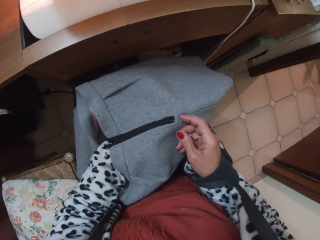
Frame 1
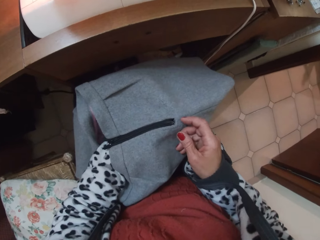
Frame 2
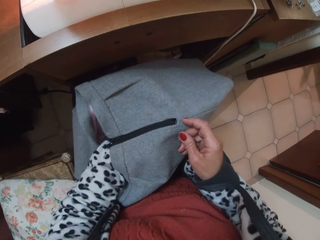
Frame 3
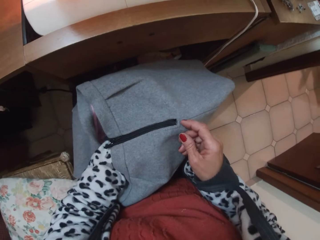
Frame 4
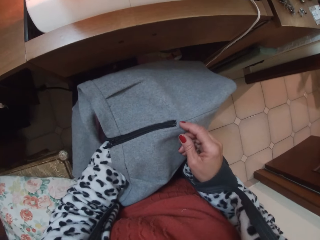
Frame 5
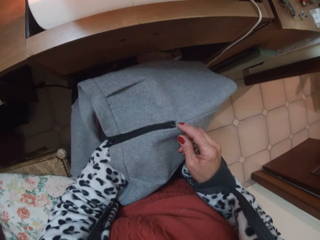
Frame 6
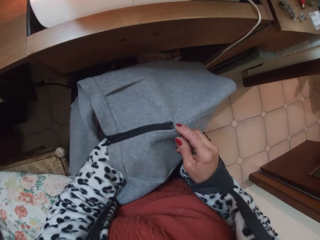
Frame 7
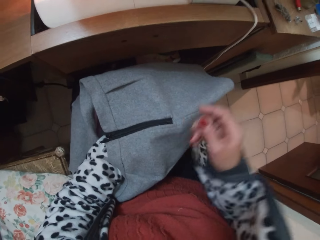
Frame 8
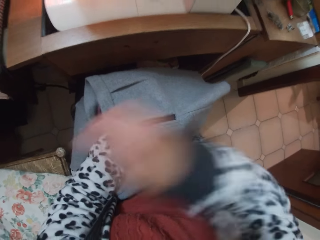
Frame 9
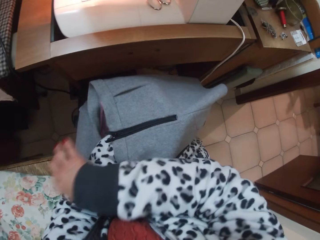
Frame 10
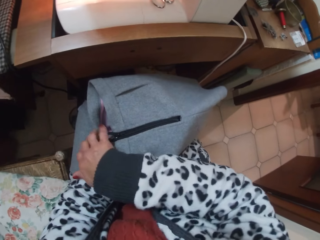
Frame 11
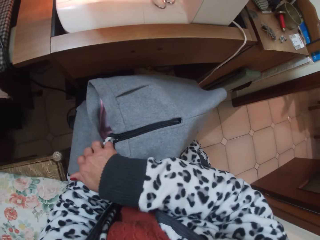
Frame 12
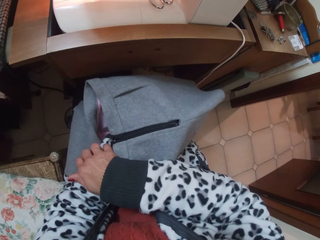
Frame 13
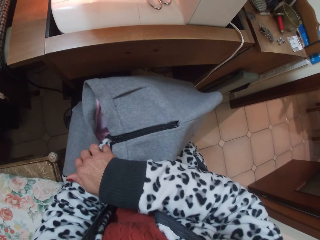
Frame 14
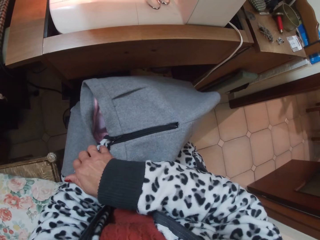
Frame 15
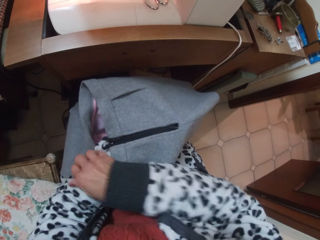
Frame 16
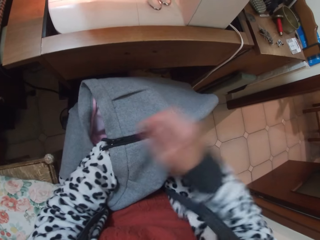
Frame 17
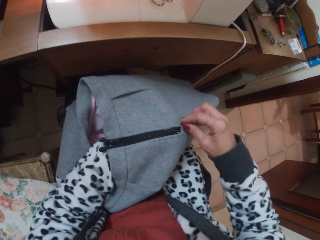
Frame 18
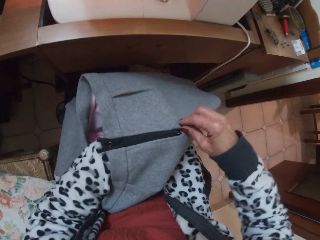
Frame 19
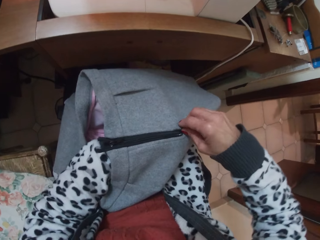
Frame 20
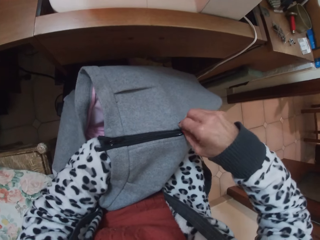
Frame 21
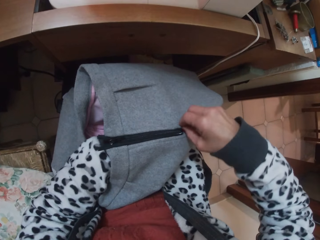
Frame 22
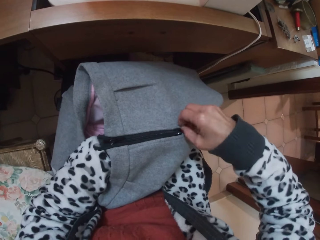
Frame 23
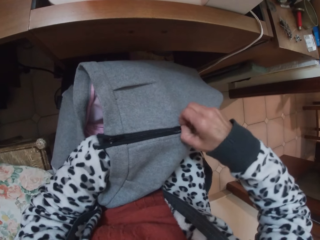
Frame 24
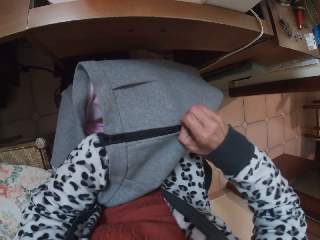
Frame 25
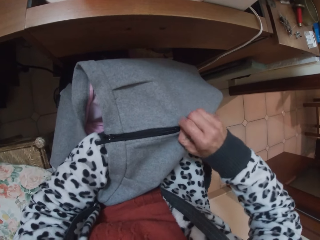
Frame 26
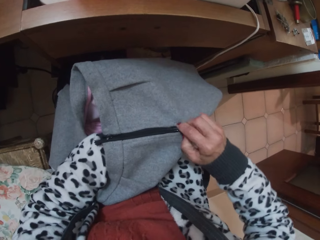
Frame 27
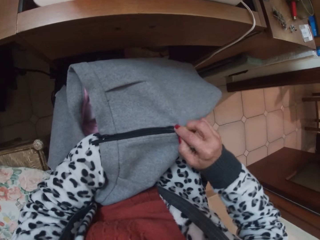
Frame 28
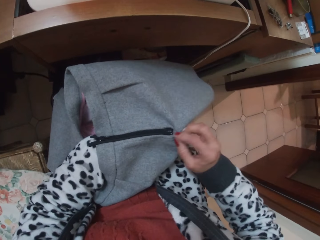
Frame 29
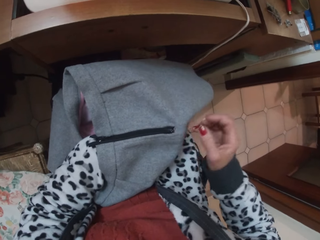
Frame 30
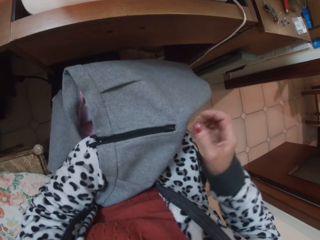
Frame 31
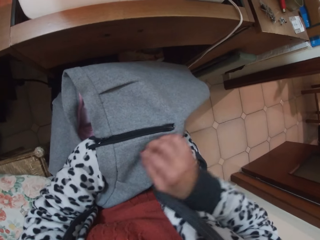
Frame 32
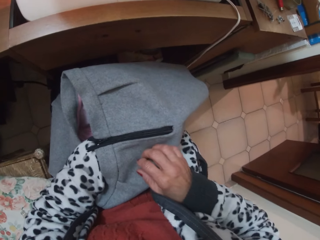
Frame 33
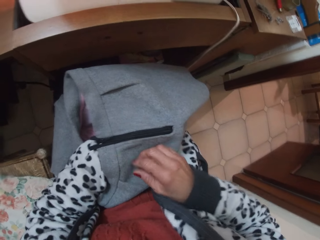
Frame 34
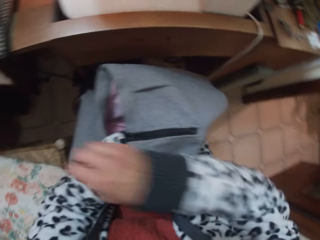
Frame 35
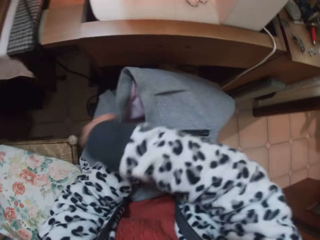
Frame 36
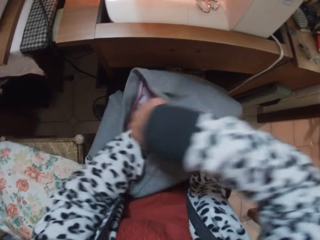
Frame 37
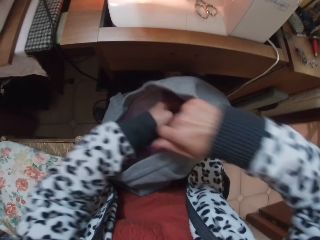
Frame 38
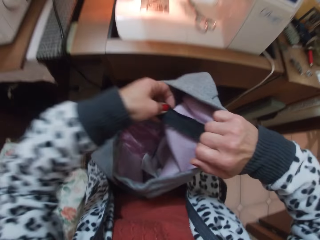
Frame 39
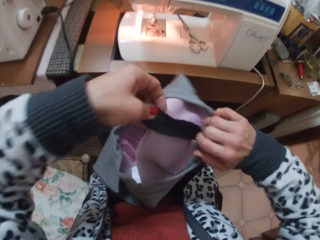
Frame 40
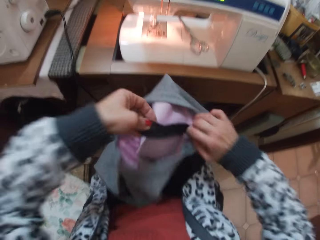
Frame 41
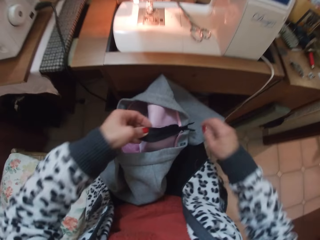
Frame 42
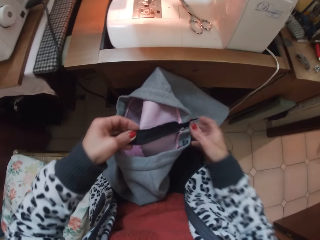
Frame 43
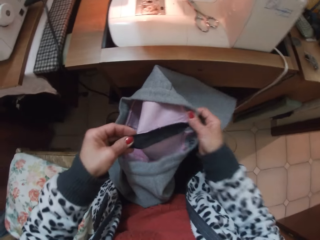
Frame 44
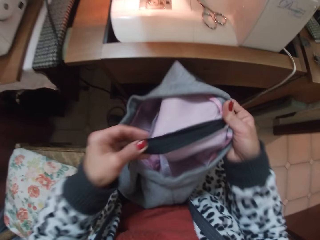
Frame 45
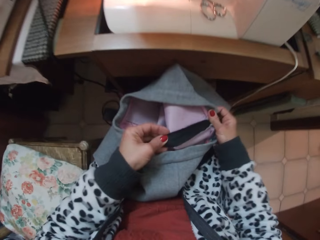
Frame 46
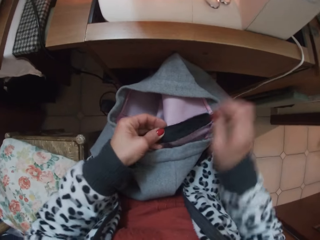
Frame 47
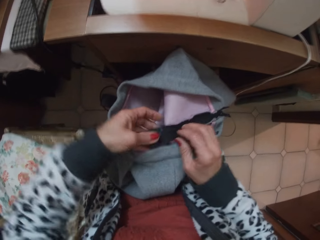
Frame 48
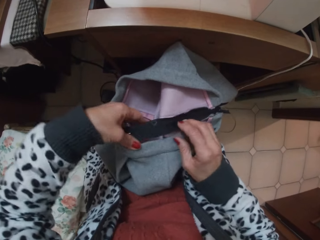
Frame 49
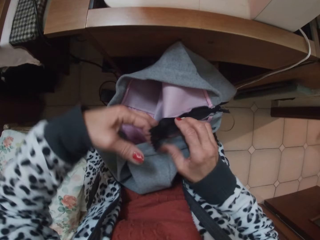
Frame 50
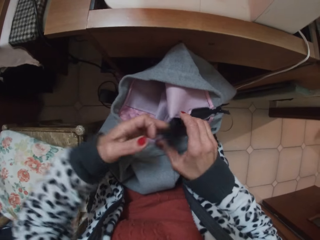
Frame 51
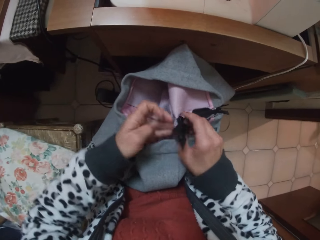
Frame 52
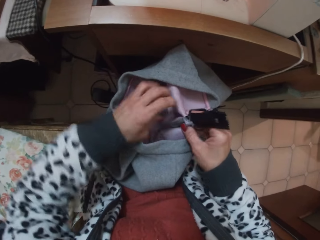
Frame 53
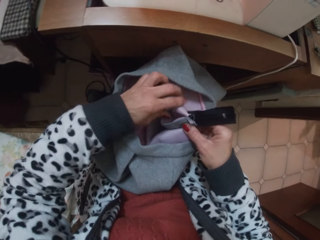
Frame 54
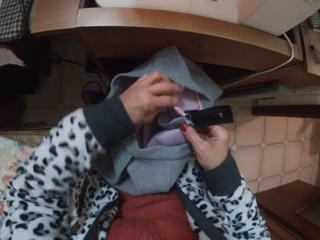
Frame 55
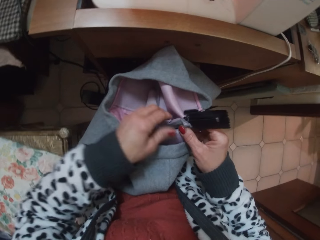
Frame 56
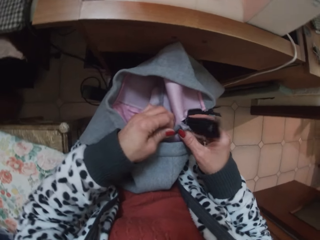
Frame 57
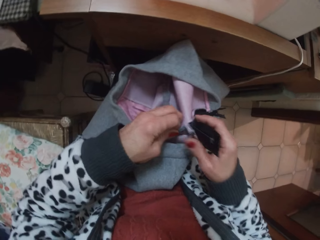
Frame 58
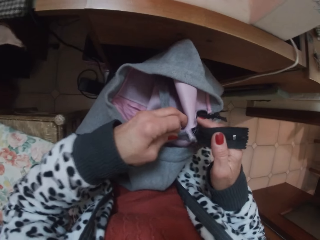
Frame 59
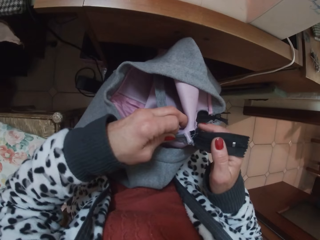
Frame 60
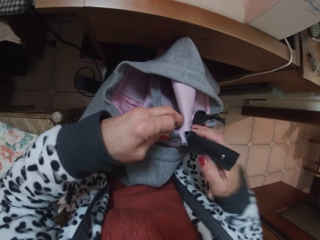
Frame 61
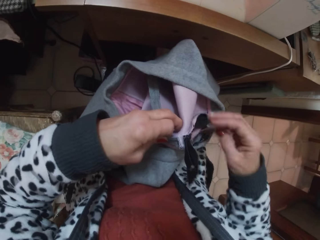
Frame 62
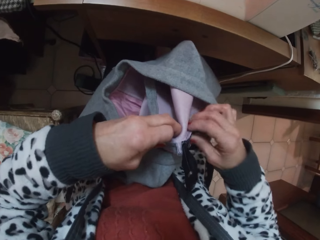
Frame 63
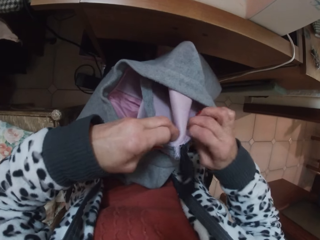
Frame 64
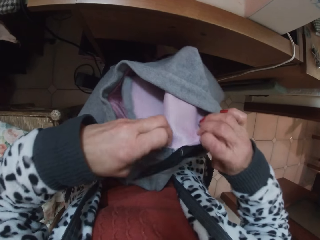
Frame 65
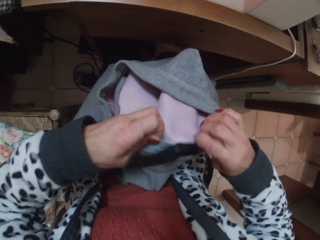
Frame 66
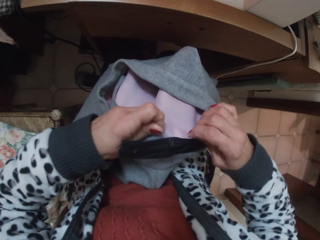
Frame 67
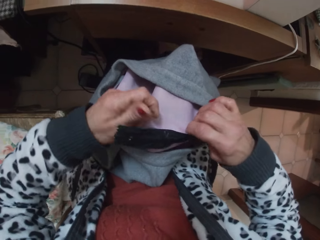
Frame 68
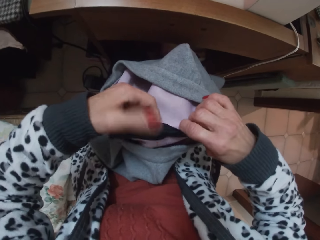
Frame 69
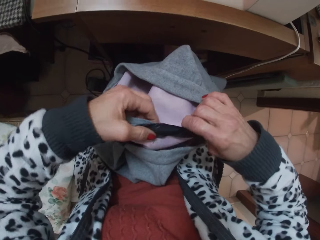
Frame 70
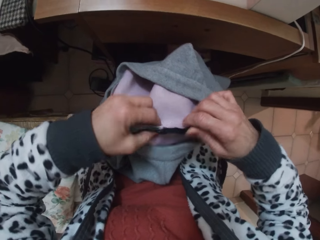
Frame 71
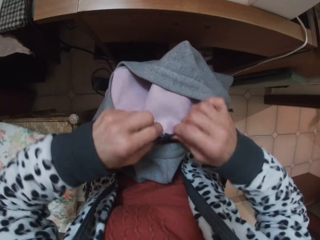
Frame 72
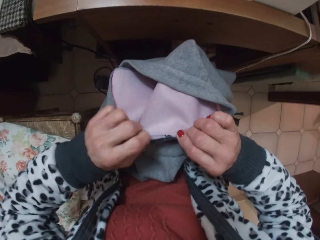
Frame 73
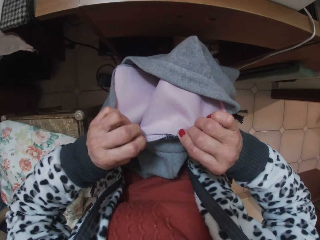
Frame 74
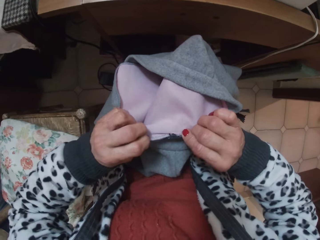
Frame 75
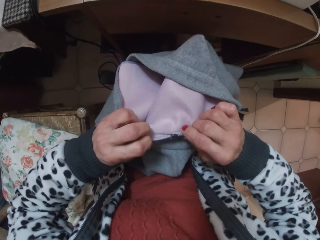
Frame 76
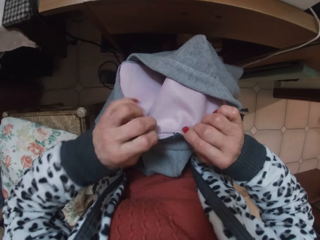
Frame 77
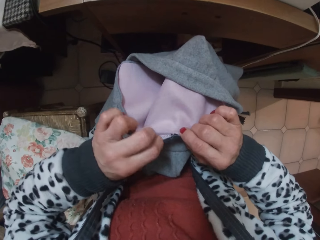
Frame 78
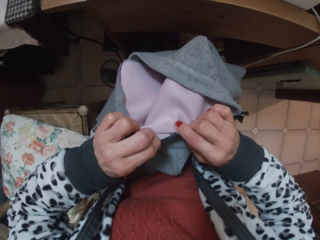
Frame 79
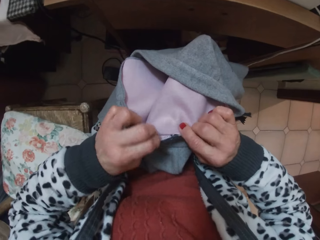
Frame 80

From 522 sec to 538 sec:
The camera wearer adjusts the edge of the zip with her right hand. She turns the skirt to the other face. She inspects the zip.

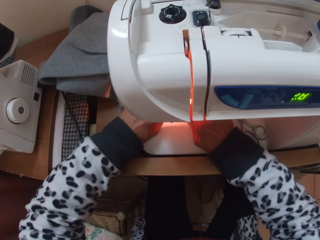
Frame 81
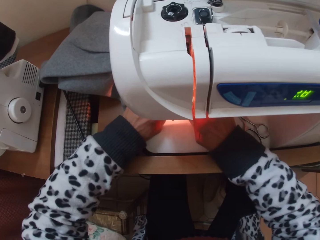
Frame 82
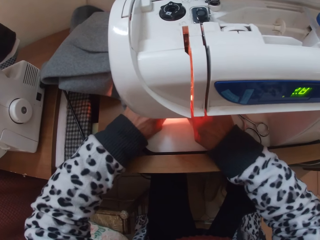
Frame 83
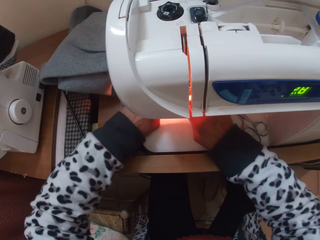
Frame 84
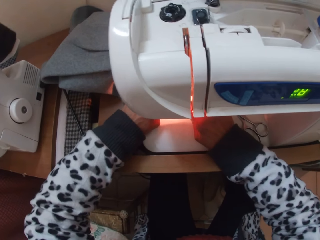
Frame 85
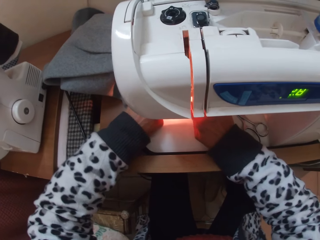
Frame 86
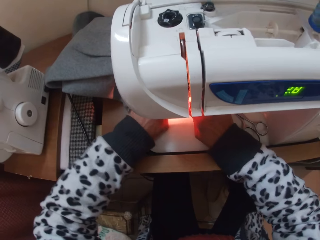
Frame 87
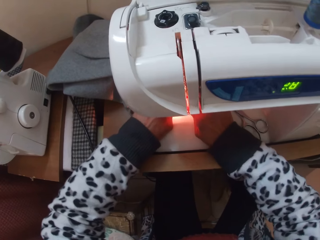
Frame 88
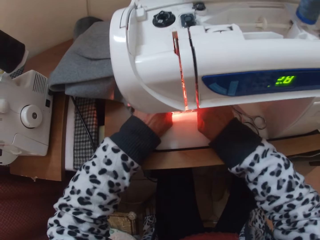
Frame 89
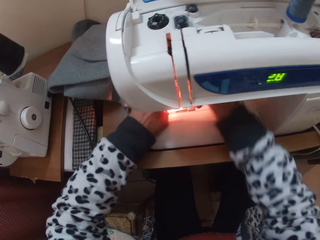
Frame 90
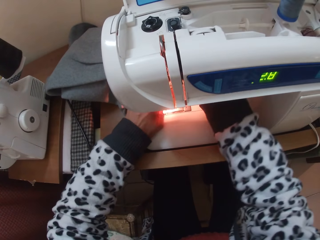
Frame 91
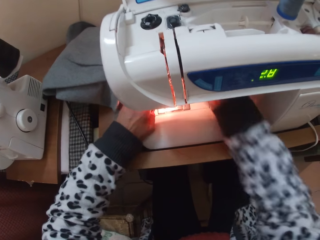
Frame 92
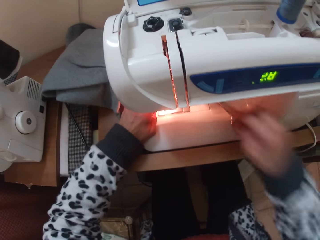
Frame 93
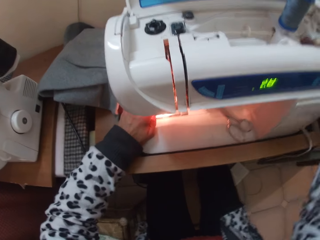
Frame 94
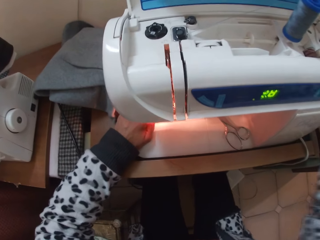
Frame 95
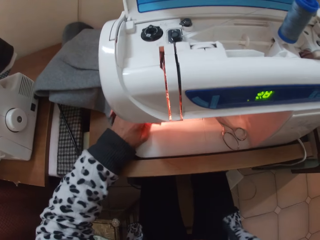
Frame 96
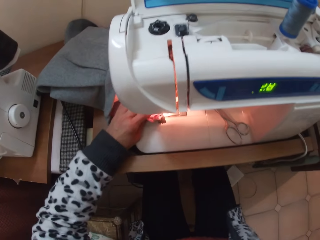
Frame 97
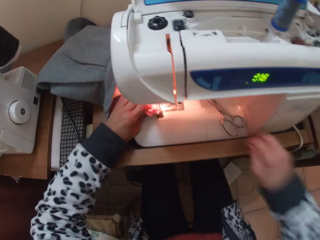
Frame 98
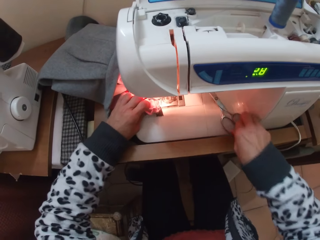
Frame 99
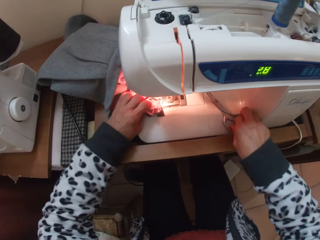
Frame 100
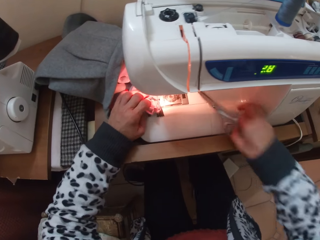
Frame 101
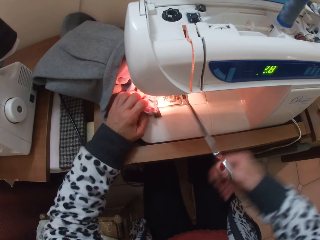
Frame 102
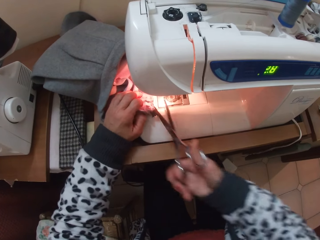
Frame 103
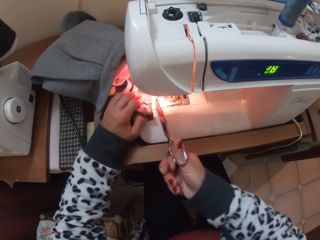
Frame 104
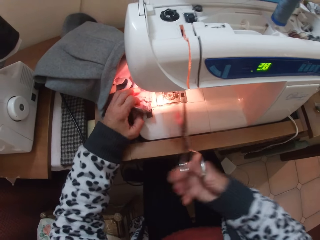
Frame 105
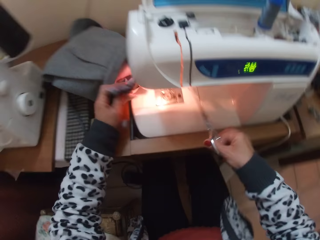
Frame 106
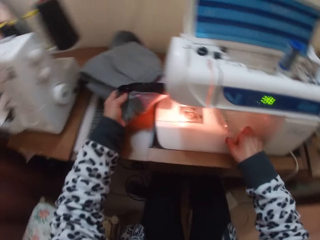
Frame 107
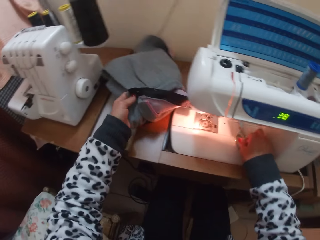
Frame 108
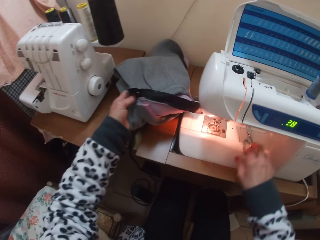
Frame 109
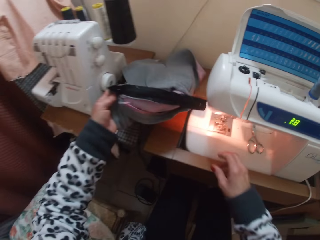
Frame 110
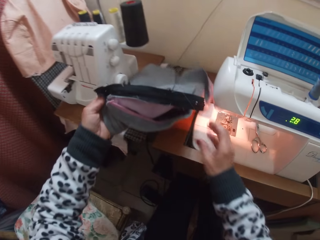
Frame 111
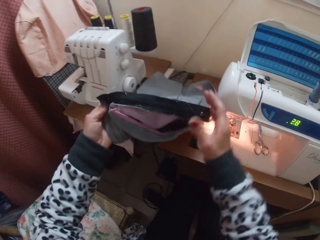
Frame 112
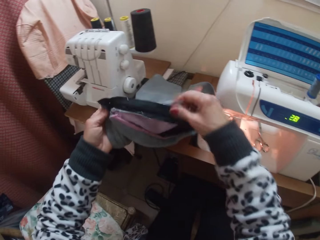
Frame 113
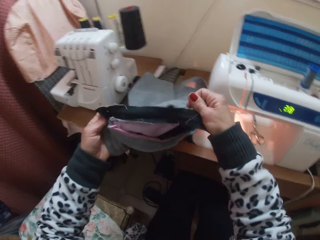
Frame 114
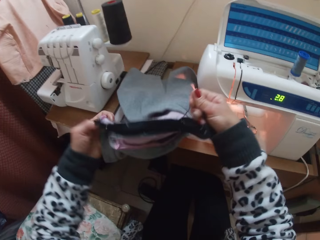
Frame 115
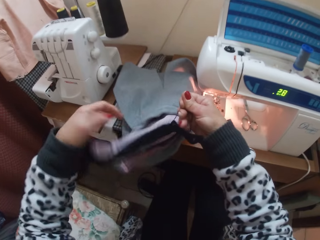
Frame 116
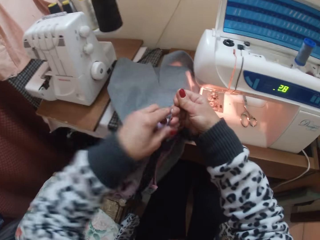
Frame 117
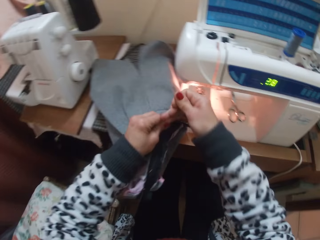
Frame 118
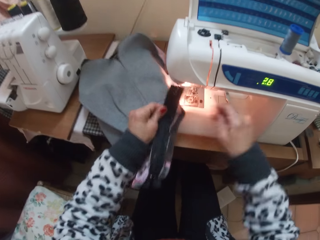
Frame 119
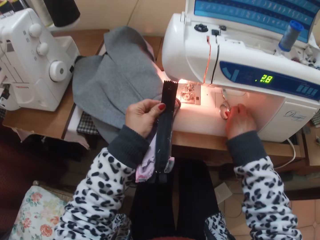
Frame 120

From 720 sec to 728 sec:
The camera wearer touches the inner part of the sewing machine. She takes her hands off the sewing machine. She picks the scissors from the table. She detaches the thread from the skirt with the scissors. She cuts a string with the scissors. She takes the skirt off the sewing machine. She drops the scissors on the sewing machine.
